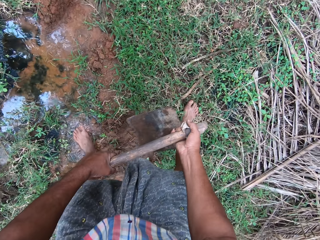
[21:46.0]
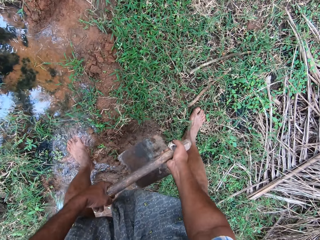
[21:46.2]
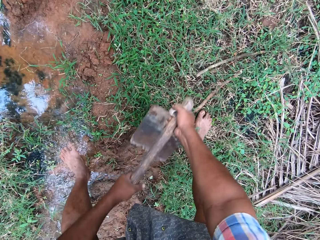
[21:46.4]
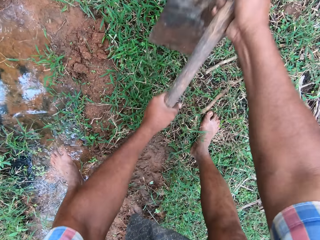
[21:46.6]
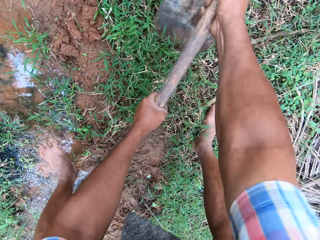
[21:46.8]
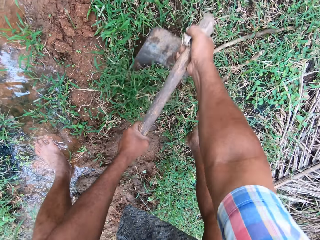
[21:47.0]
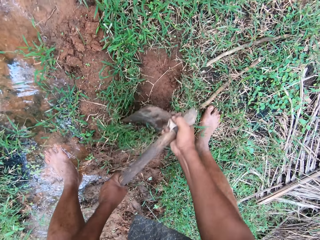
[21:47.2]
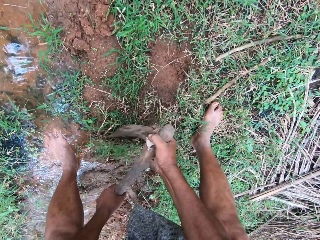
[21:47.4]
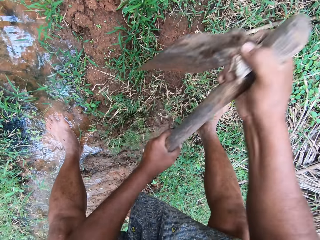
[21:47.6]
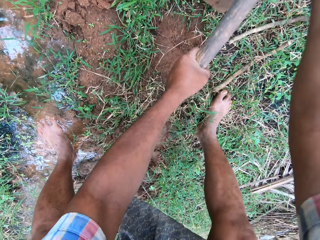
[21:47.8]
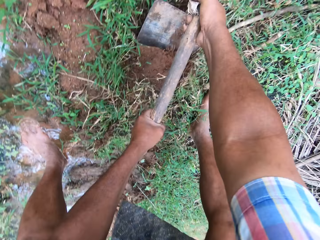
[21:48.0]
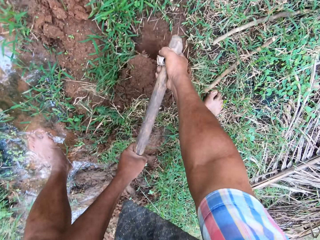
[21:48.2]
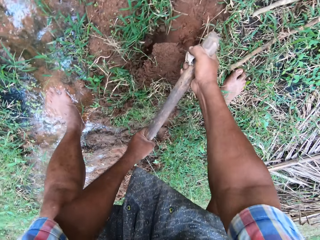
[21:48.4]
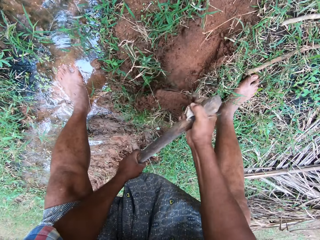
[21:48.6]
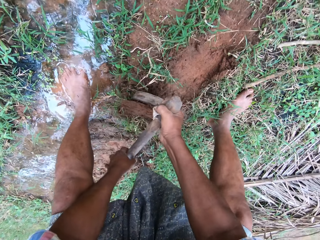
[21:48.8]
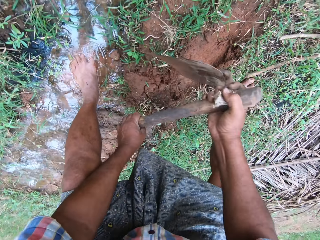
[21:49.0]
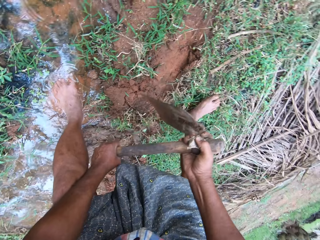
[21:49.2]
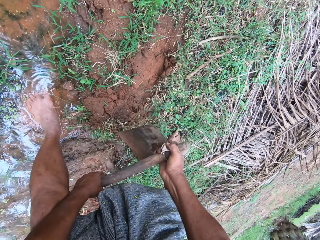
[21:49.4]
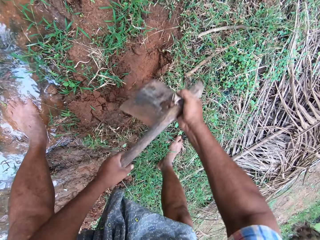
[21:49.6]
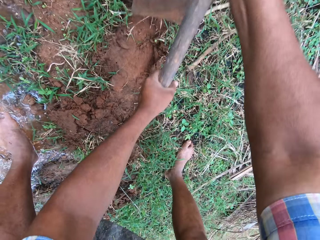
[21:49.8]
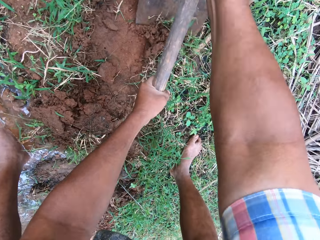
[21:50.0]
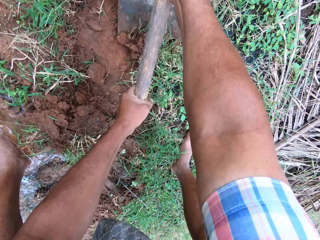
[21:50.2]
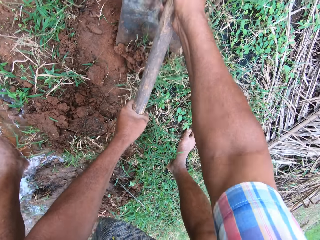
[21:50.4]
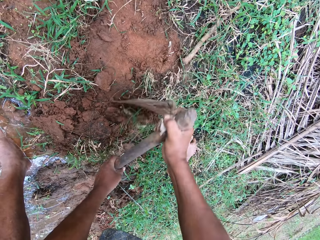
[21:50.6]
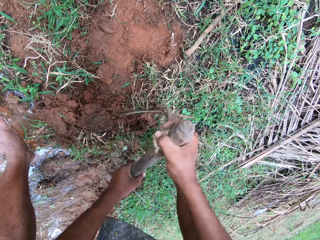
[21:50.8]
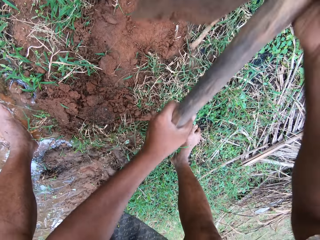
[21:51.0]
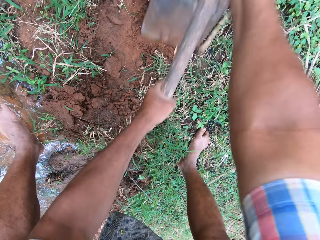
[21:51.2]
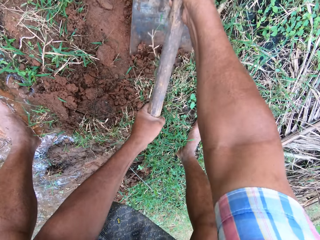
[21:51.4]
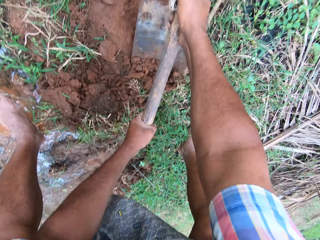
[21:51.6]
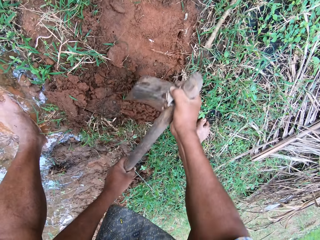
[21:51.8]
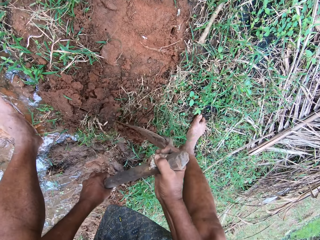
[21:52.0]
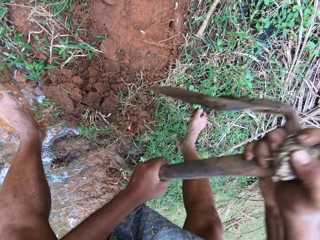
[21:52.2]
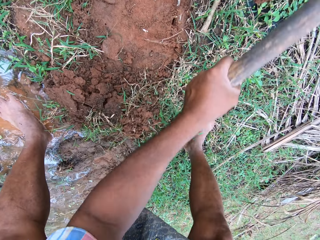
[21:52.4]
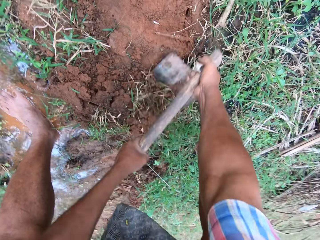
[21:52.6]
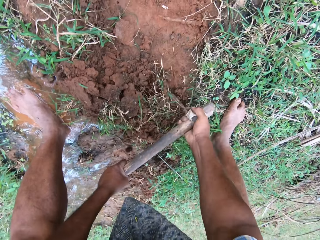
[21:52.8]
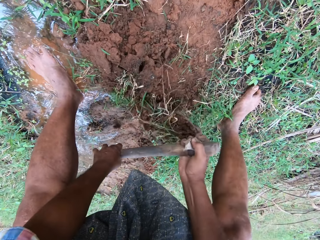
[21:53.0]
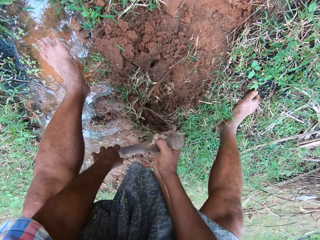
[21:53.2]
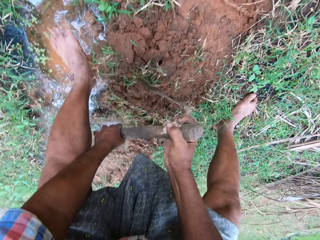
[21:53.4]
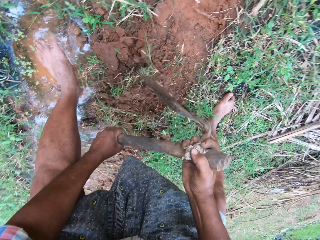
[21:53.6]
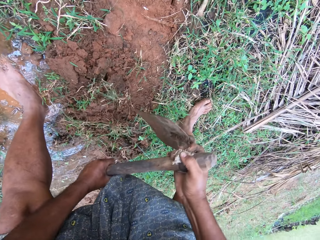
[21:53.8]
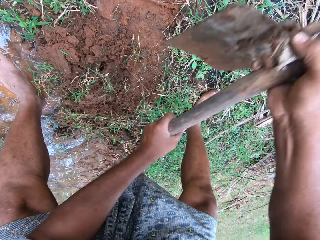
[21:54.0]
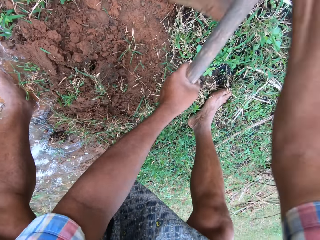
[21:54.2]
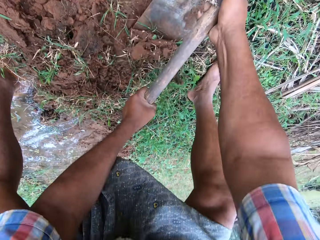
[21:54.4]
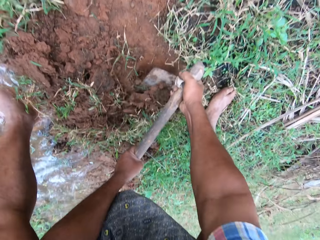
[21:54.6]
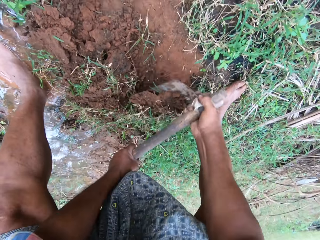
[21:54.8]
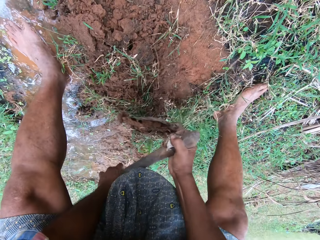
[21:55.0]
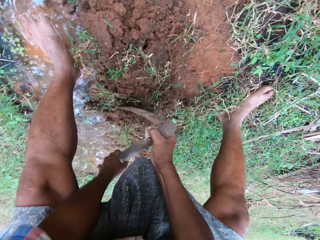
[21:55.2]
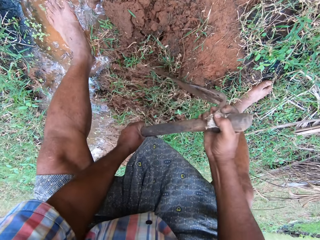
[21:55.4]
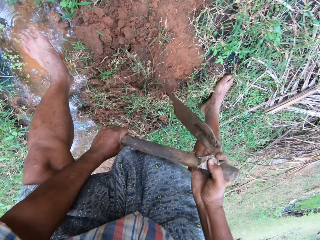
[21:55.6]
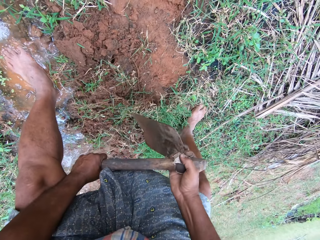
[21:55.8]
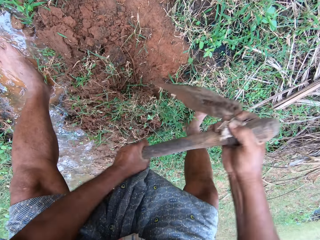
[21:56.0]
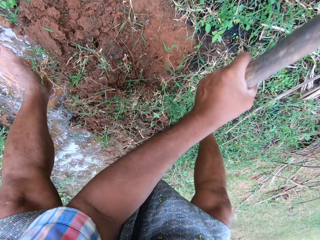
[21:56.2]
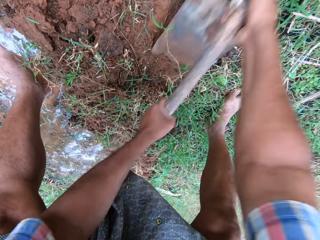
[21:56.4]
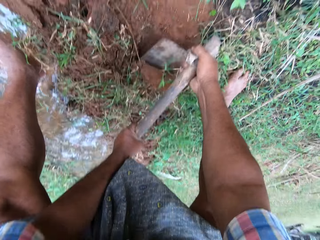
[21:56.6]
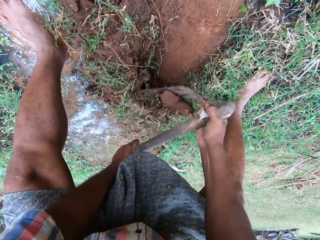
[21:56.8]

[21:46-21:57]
The camera wearer bends down. They hold the hoe with both hands. They till the soil with the hoe.

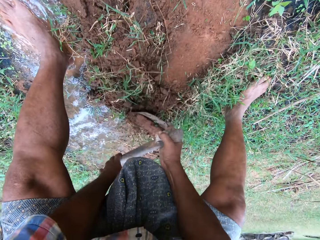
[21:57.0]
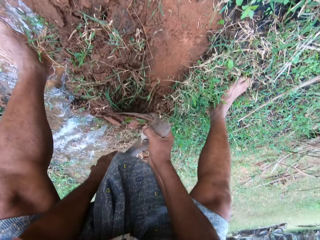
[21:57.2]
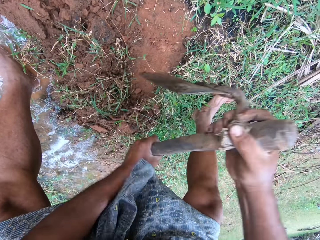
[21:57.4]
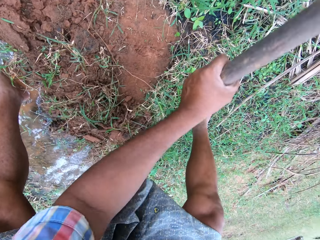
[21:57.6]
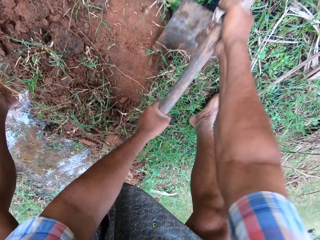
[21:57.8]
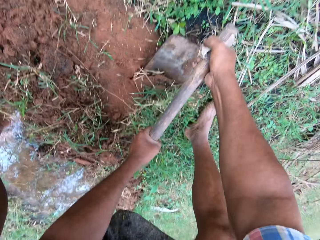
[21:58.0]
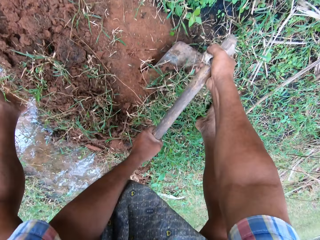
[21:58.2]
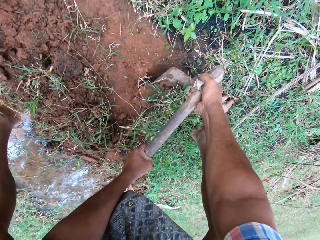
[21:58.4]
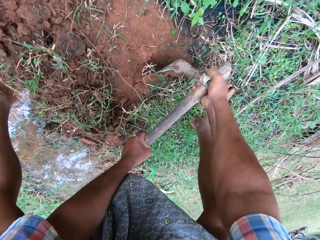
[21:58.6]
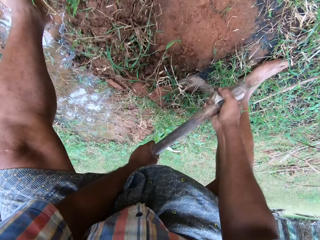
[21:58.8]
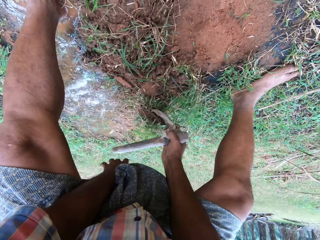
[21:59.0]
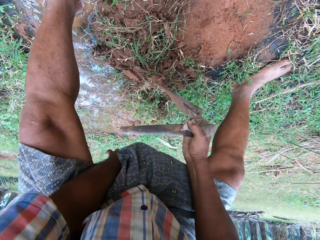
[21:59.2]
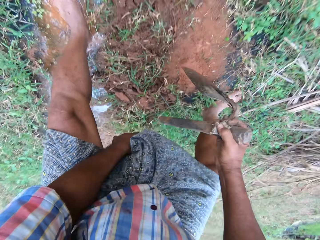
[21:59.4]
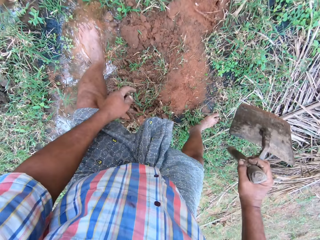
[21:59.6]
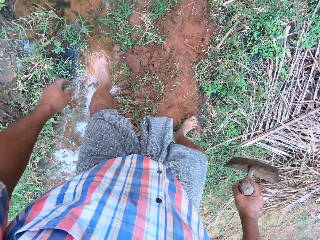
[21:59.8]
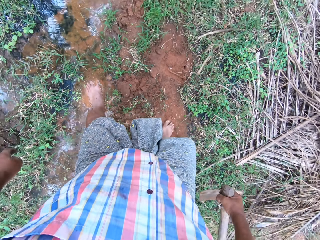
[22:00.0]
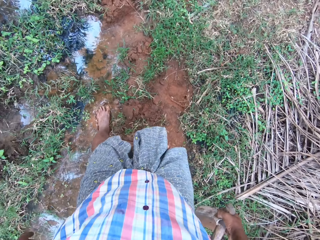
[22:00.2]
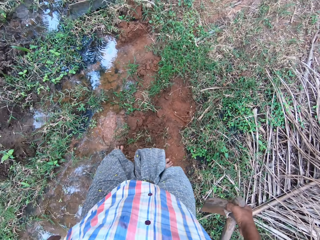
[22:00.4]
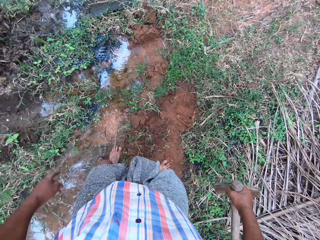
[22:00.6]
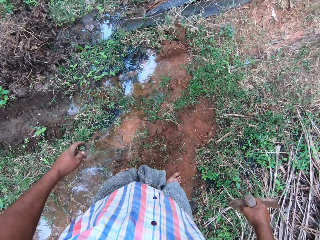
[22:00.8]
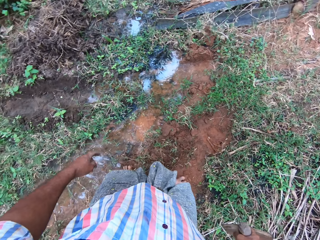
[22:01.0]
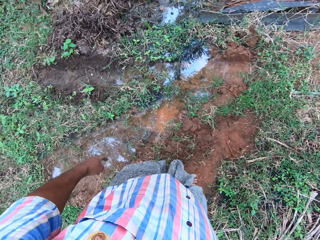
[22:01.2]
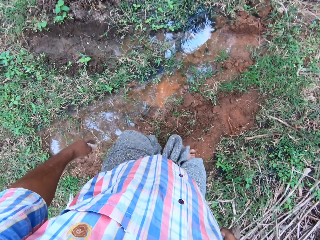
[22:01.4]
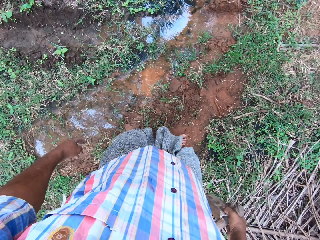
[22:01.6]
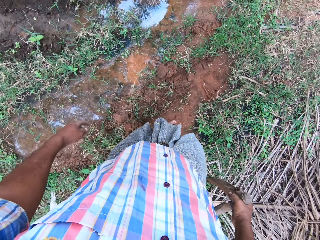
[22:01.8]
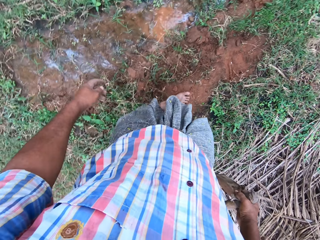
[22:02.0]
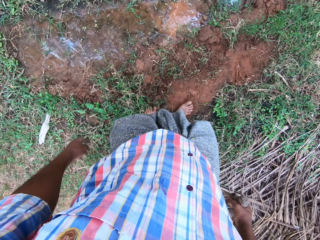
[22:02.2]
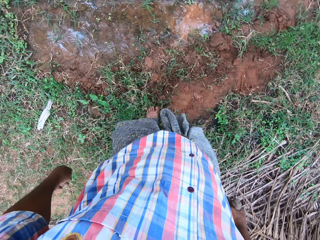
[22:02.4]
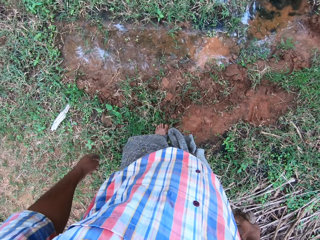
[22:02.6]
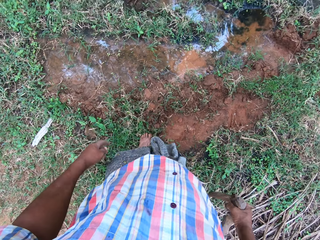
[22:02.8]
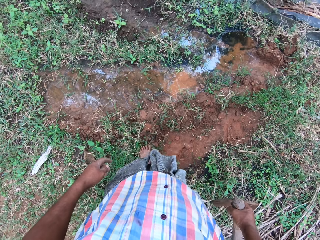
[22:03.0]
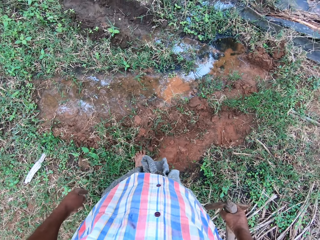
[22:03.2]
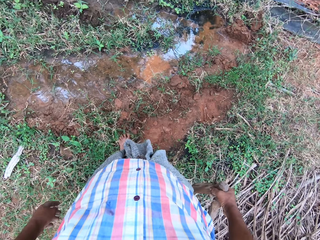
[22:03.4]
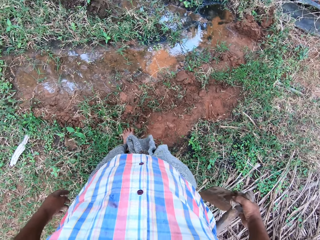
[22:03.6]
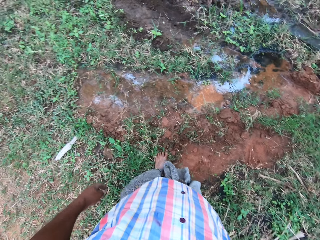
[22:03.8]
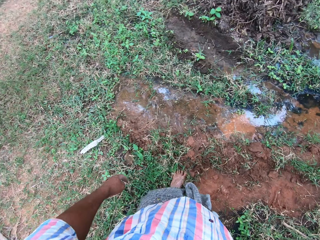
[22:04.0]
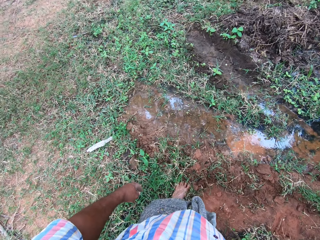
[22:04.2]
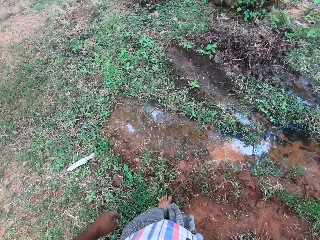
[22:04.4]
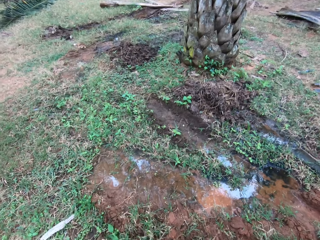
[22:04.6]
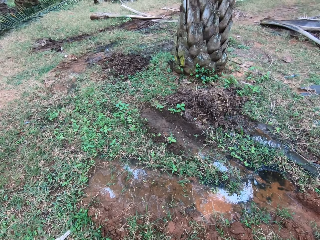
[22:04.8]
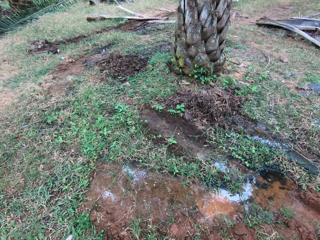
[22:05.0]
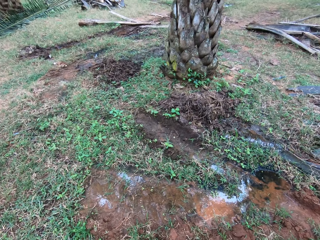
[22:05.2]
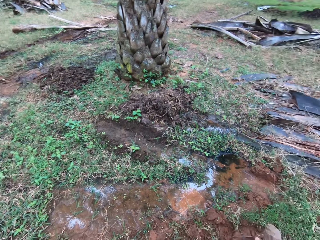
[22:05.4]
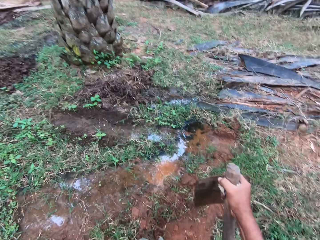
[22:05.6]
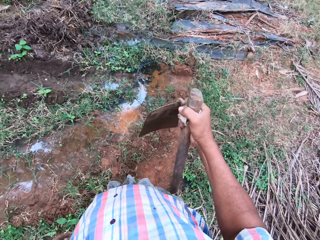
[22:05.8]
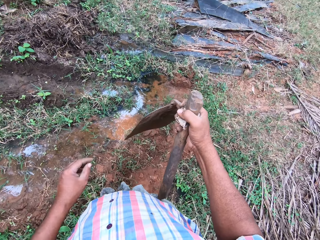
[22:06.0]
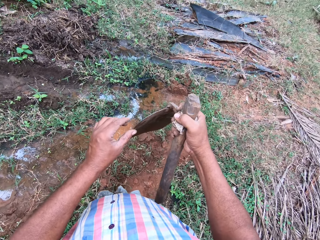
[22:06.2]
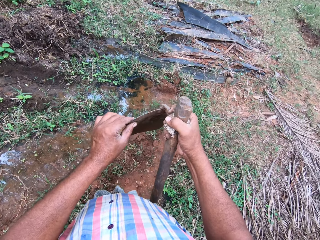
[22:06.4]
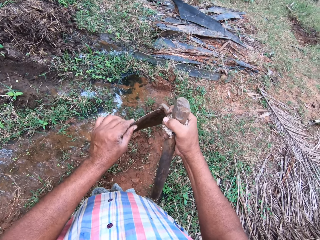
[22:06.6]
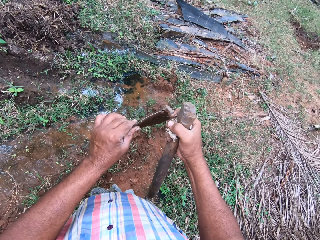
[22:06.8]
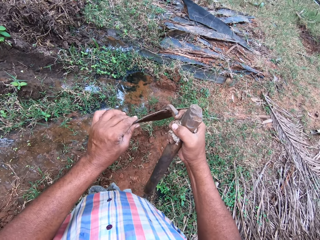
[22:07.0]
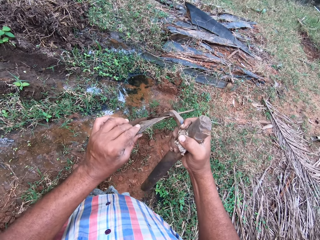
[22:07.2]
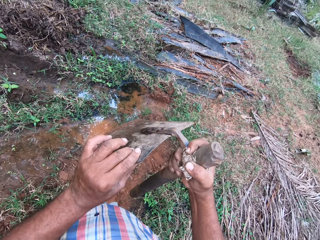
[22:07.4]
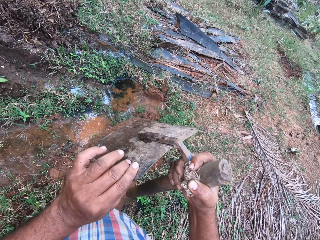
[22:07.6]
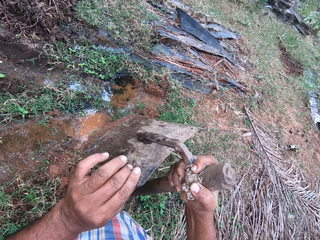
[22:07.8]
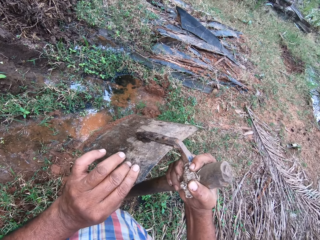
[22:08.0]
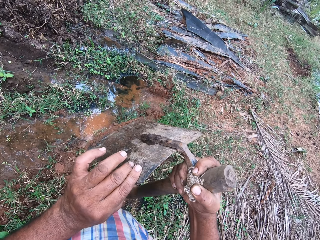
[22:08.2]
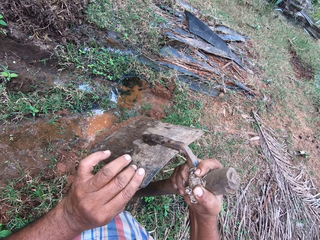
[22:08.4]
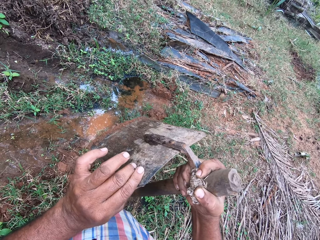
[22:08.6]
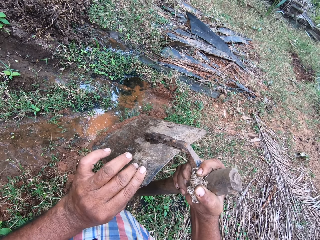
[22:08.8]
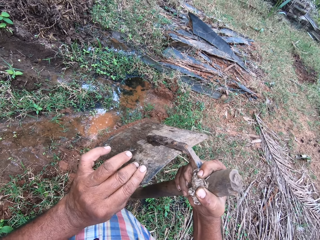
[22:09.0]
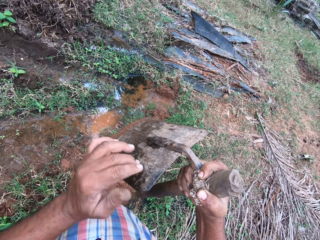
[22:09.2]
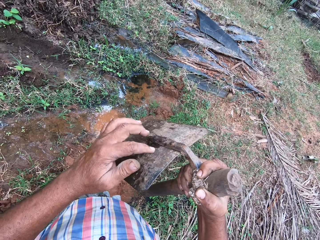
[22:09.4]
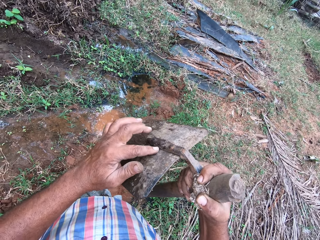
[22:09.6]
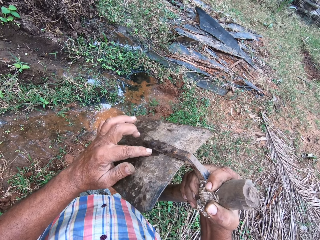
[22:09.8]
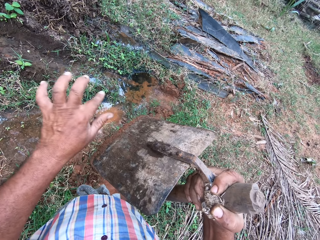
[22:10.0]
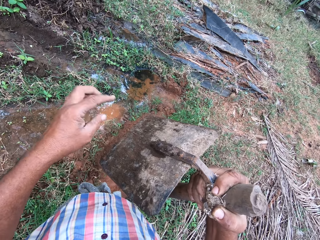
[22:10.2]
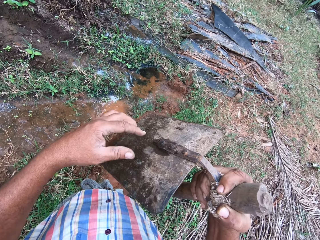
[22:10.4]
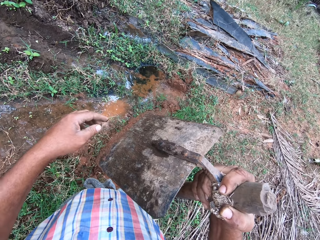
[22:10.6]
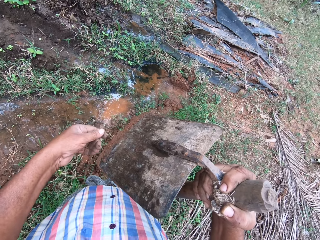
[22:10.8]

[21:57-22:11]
The camera wearer stands up. They adjust the hoe blade.
